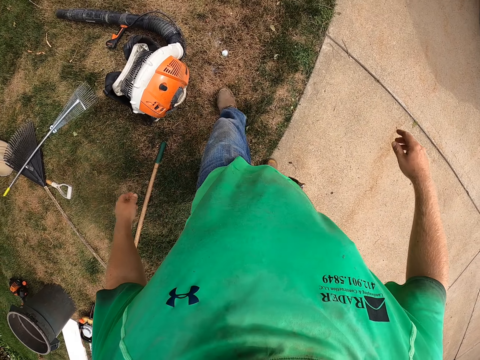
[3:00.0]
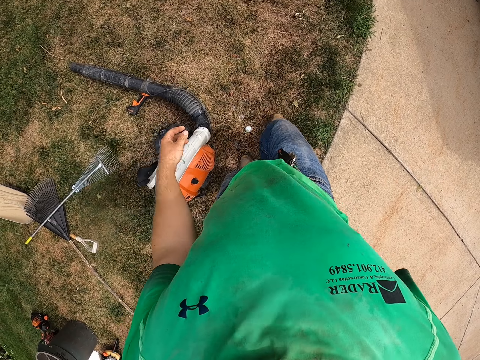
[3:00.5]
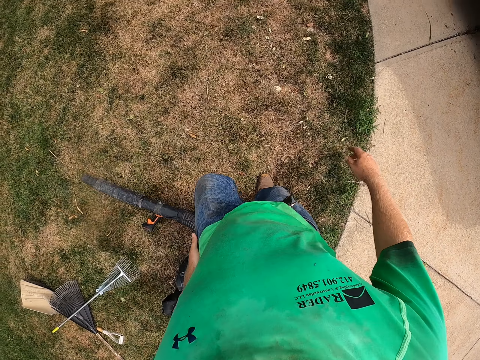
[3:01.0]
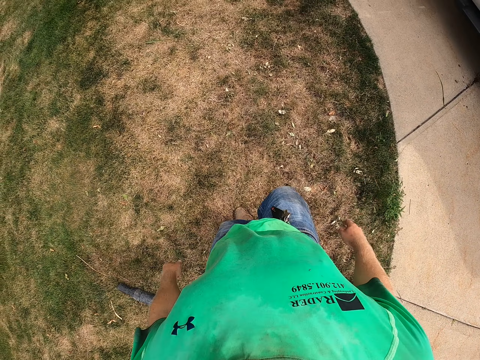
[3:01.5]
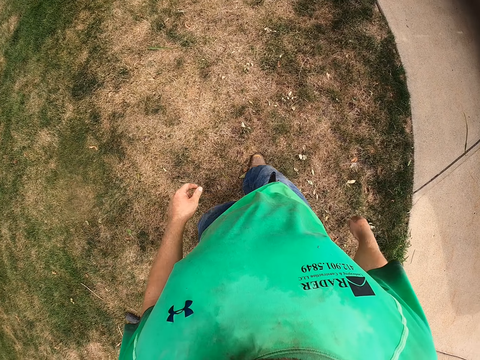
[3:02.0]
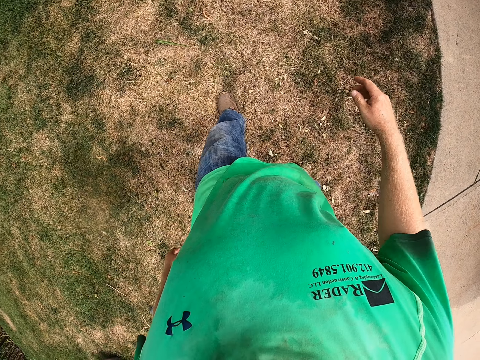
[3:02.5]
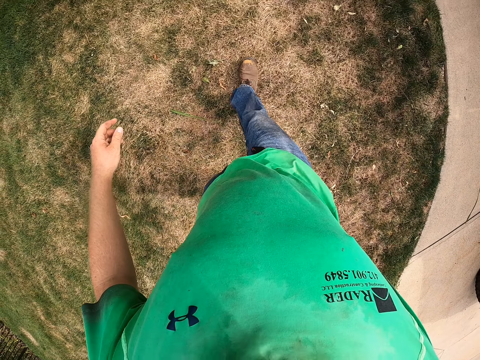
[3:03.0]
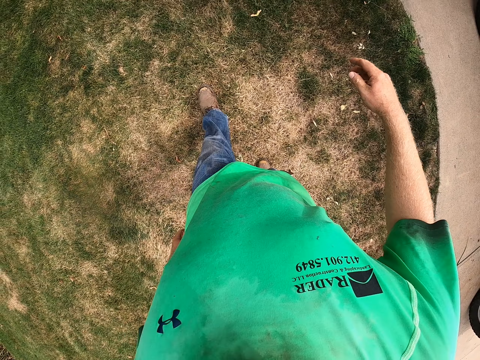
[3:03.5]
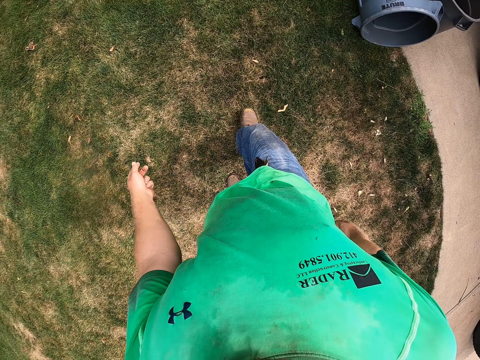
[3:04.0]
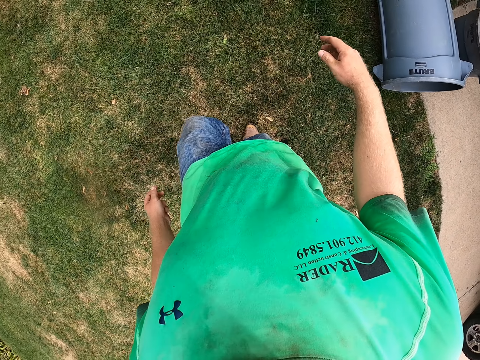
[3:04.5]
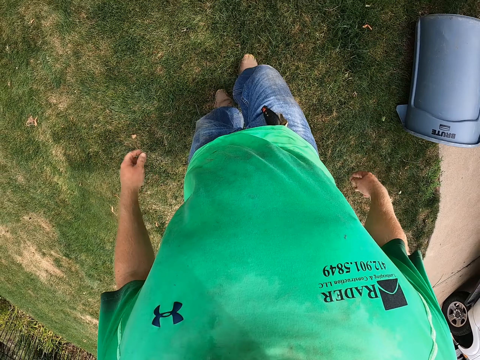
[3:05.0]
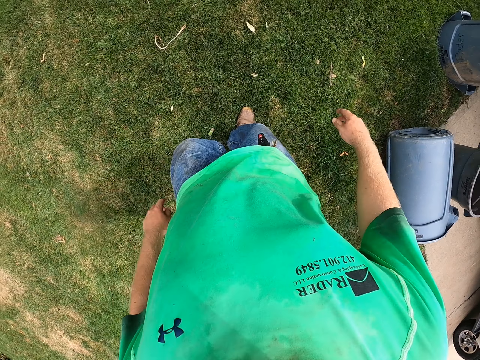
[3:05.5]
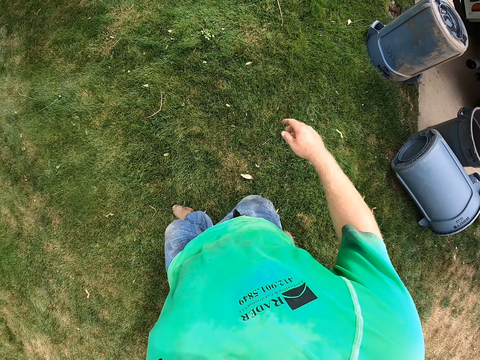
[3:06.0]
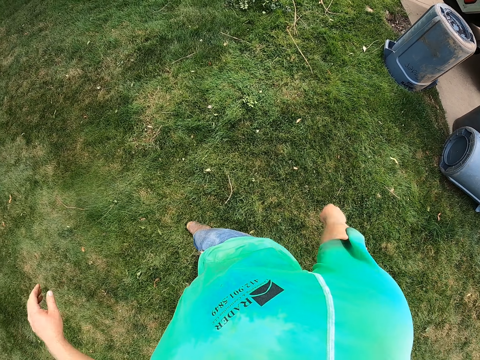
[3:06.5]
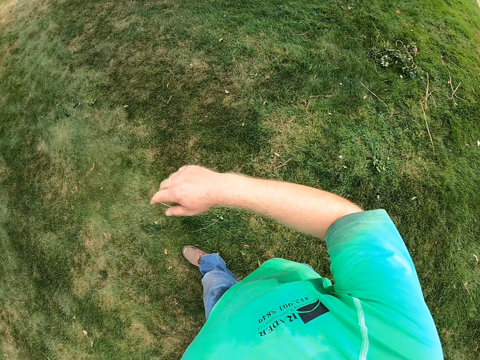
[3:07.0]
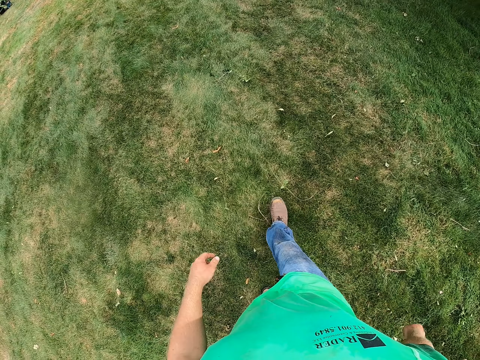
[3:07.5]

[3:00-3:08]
The camera wearer swings both hands. They look at the ground. They look at the right side.

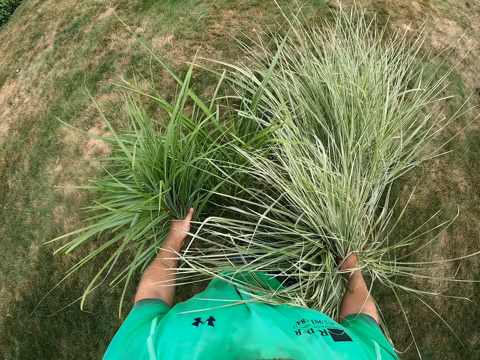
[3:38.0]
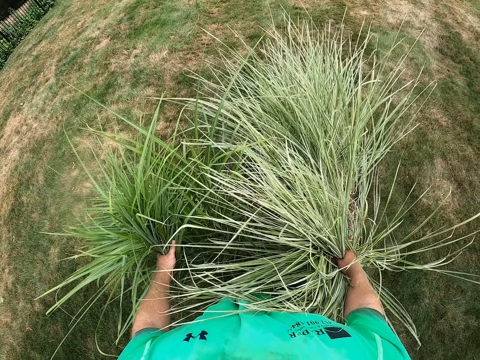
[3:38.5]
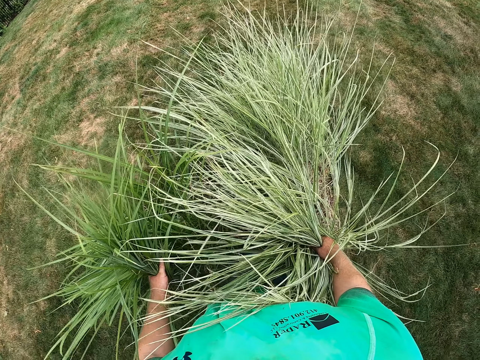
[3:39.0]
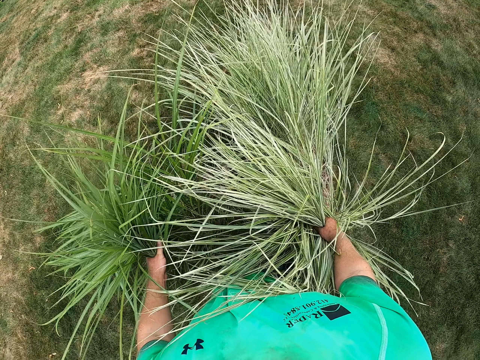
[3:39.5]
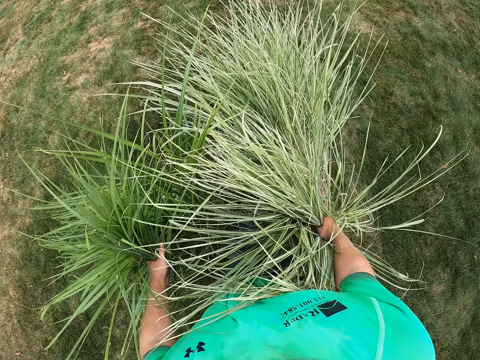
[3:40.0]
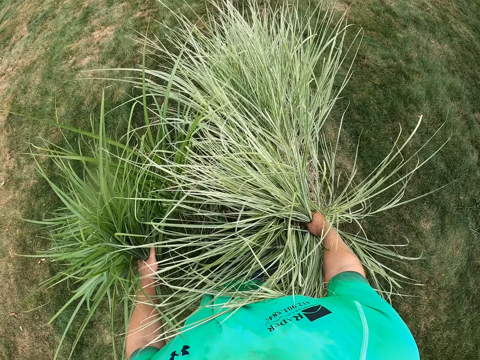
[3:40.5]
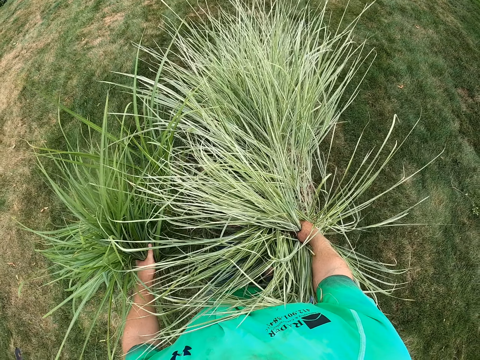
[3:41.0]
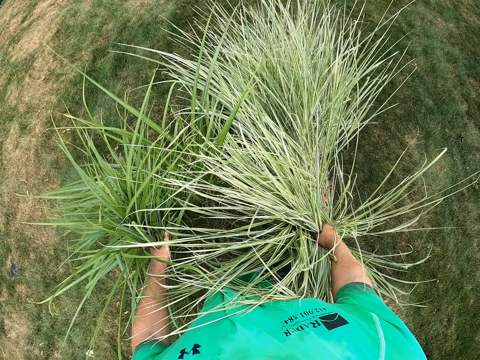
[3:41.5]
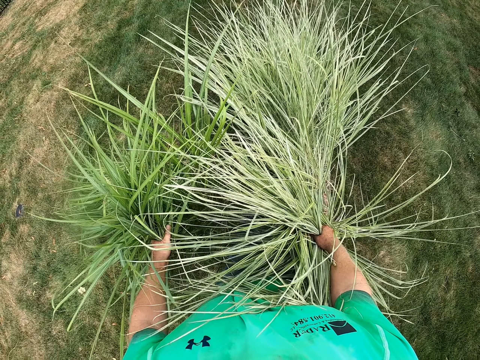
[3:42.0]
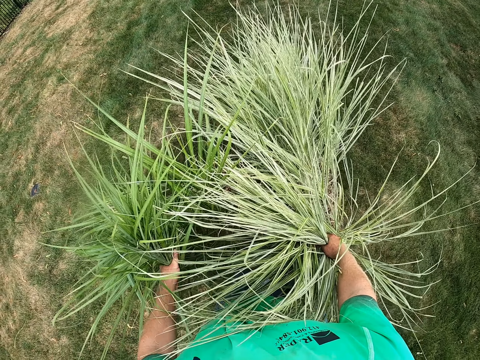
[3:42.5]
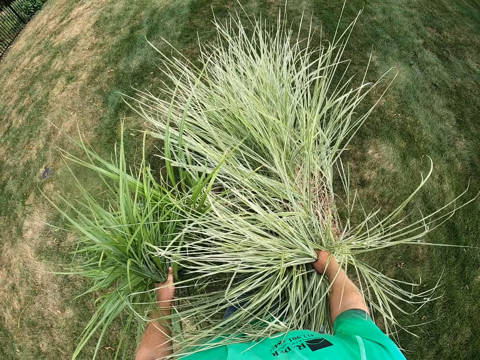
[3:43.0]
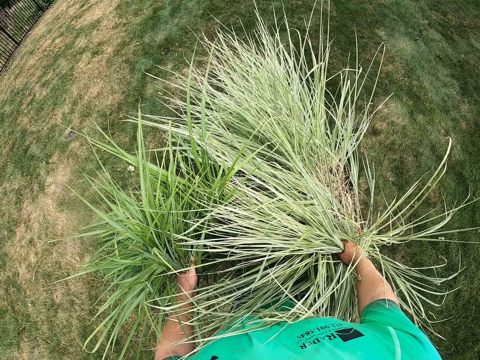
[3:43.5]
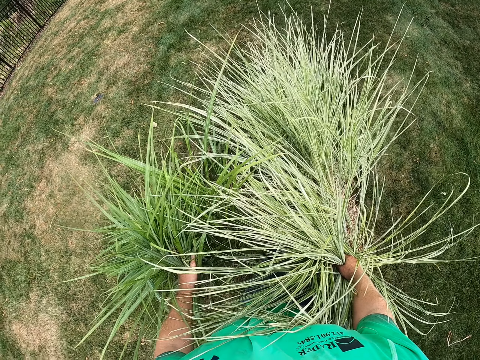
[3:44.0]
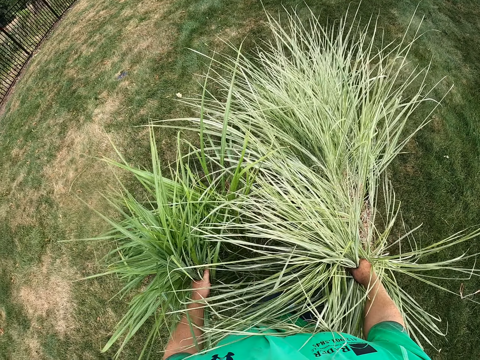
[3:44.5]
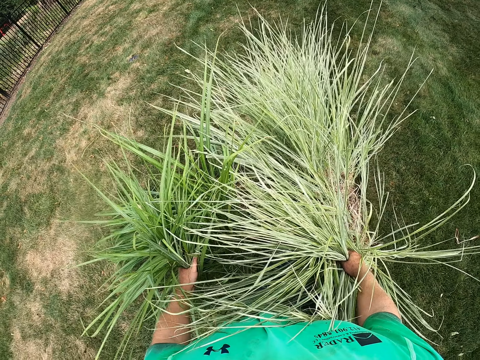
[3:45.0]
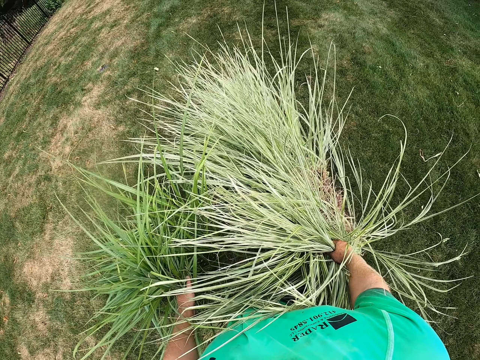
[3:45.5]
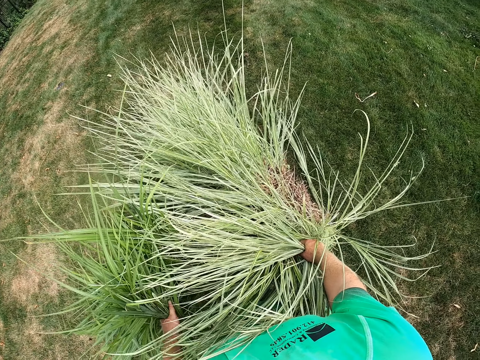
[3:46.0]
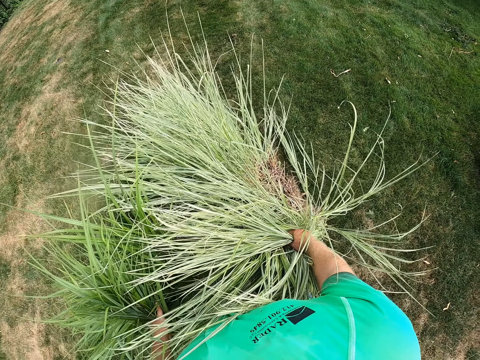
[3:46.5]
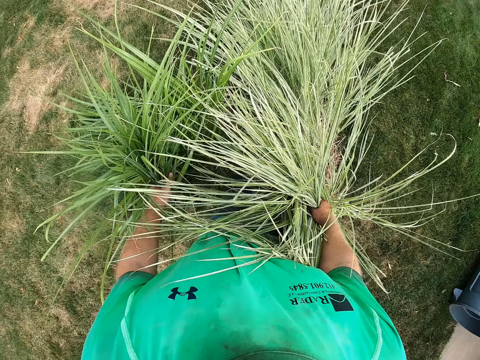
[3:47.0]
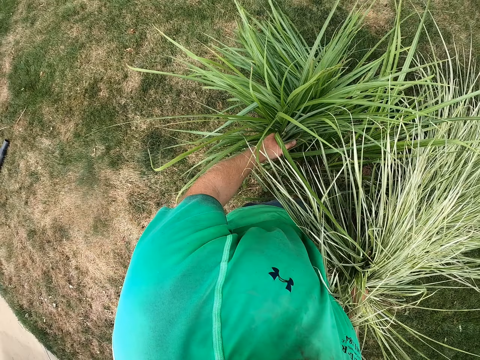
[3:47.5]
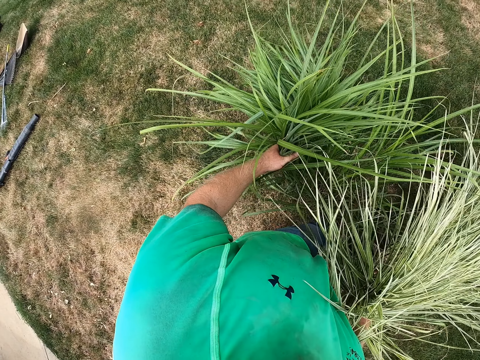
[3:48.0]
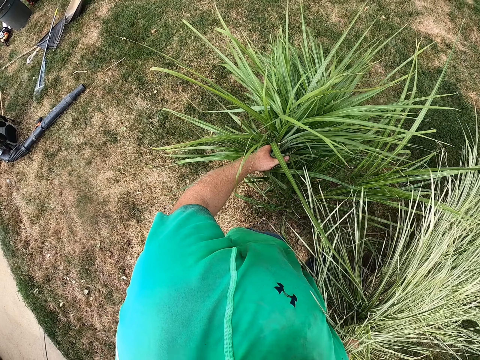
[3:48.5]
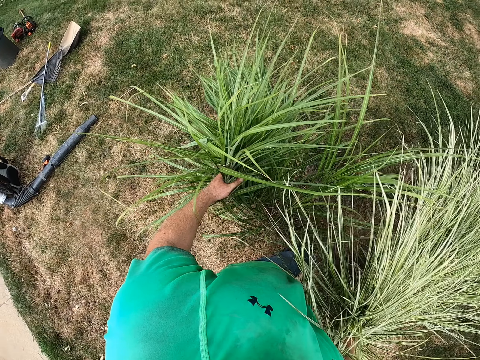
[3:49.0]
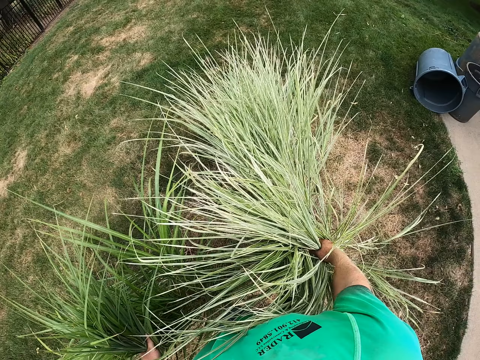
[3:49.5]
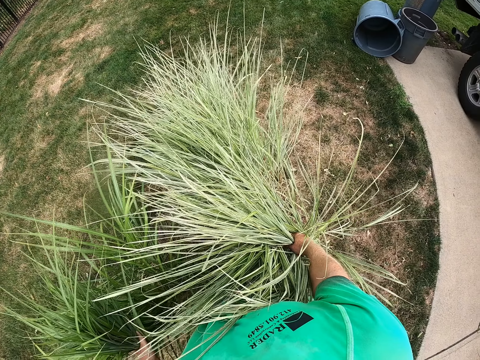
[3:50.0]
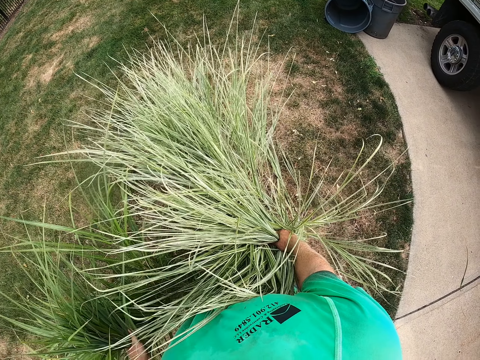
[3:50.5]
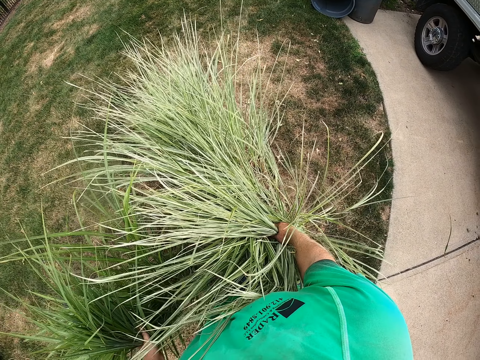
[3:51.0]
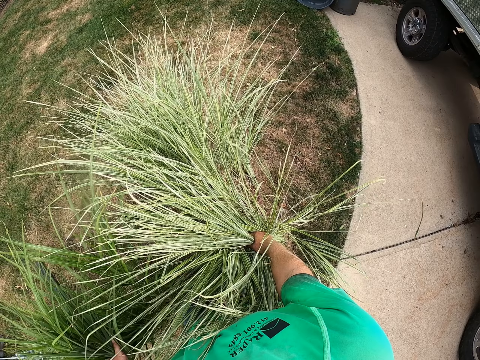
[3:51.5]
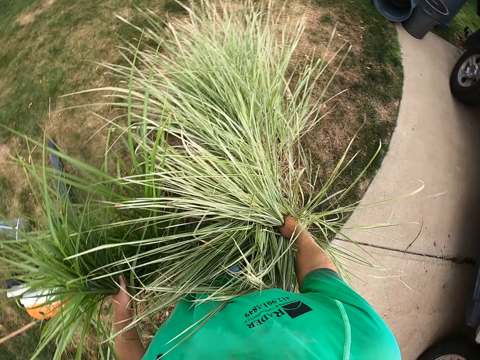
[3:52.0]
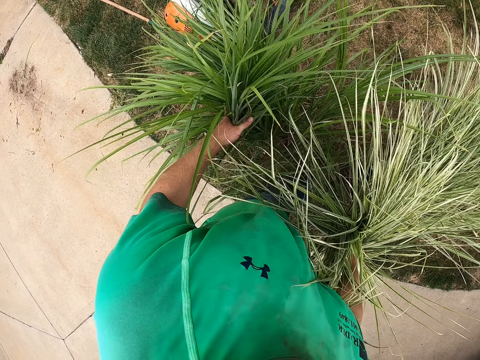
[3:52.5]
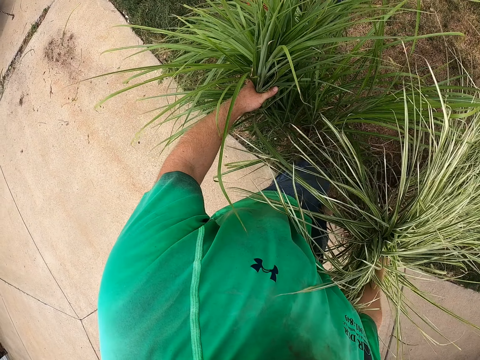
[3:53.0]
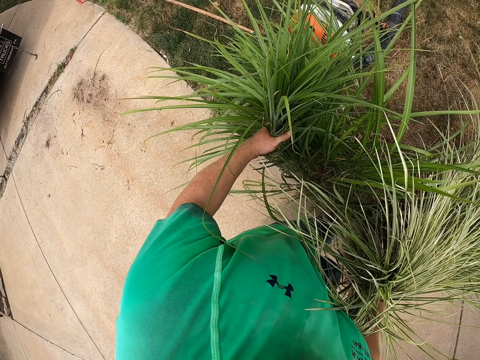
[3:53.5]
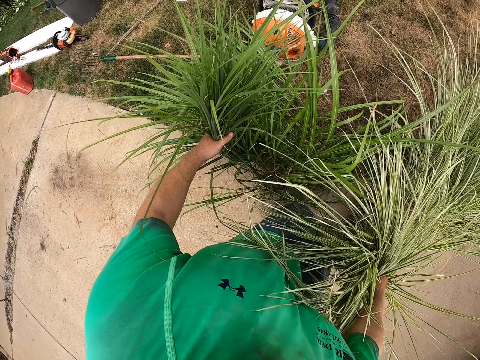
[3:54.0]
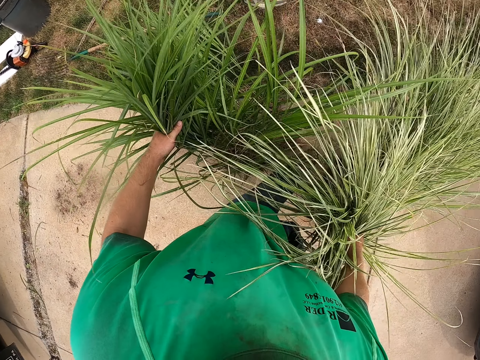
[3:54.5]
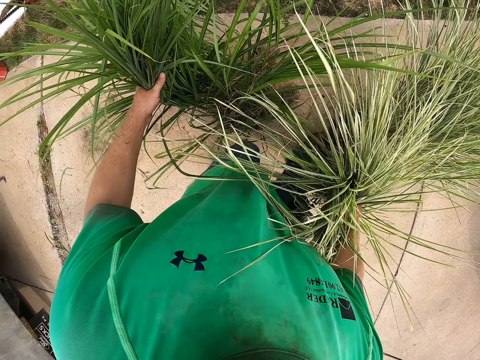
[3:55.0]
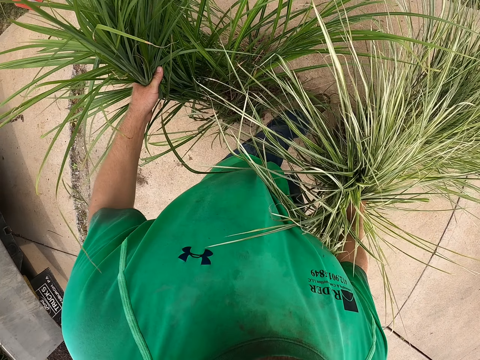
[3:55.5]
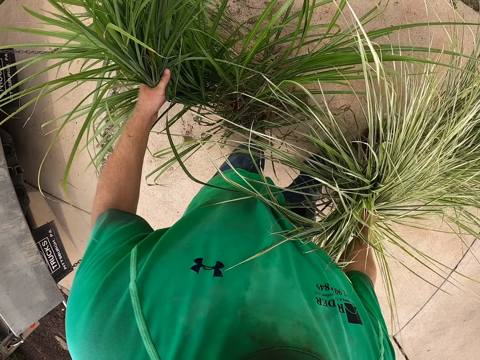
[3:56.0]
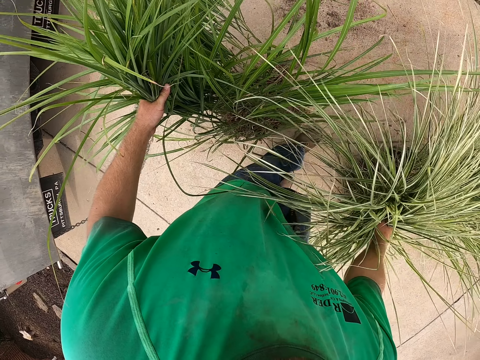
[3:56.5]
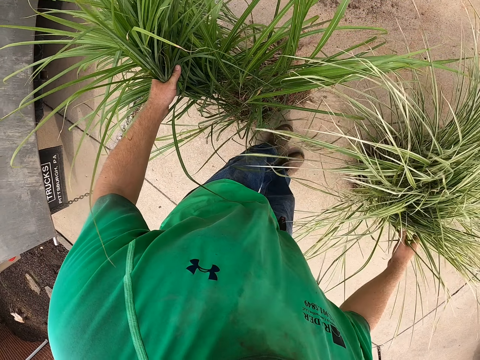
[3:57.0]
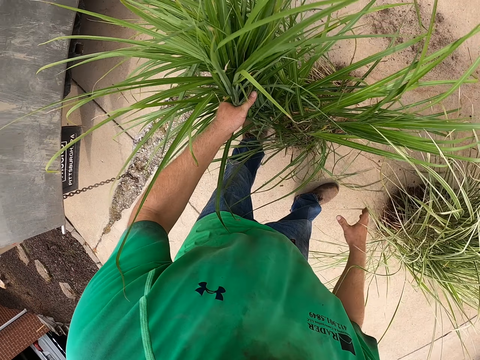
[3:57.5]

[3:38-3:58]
The camera wearer looks around. He drags the grass on the ground with both hands. He looks around. He looks at the left side. He looks at the right side. He drags the grass on the ground with both hands. He looks at the left side. He drags the grass on the ground with both hands. He drops the grass in his right hand on the ground.
